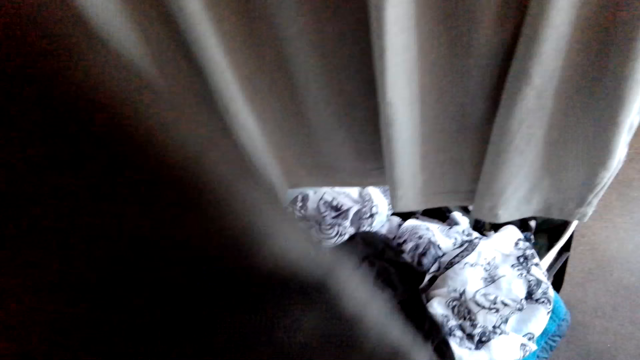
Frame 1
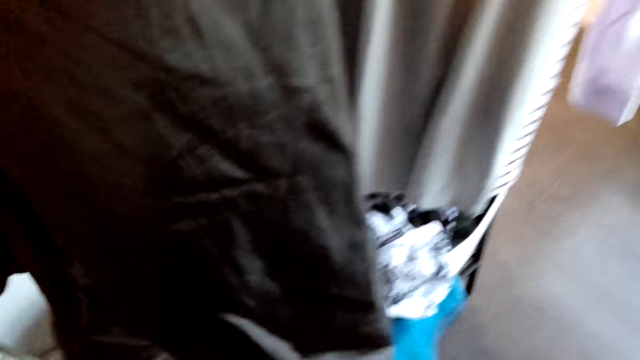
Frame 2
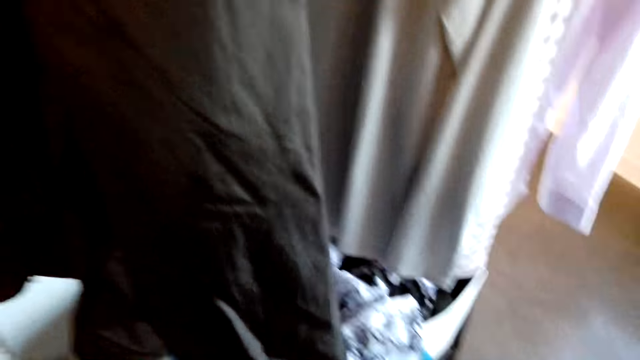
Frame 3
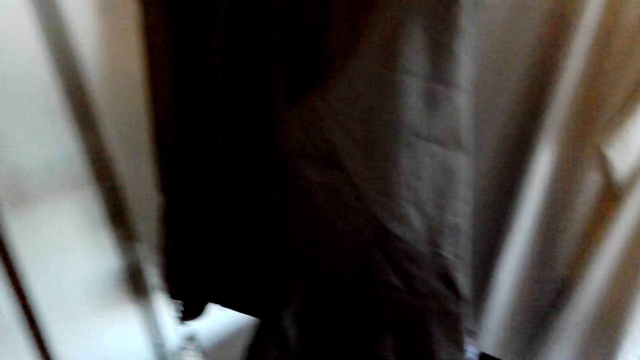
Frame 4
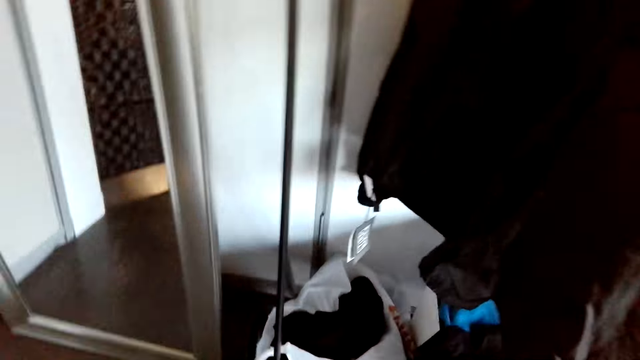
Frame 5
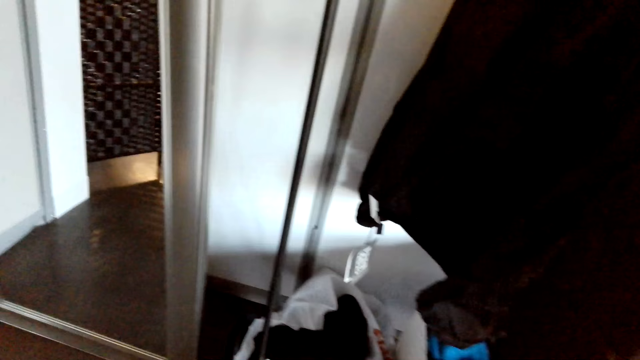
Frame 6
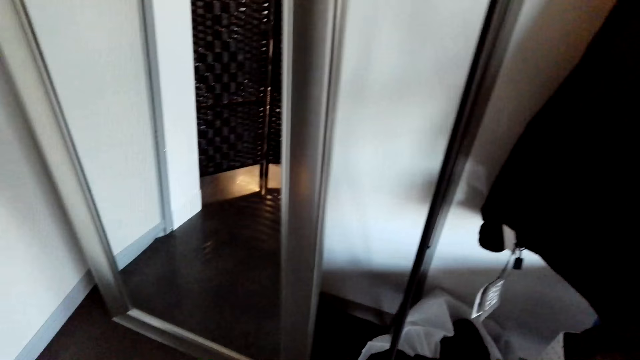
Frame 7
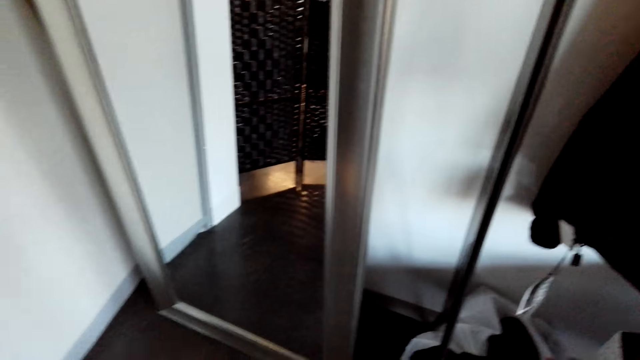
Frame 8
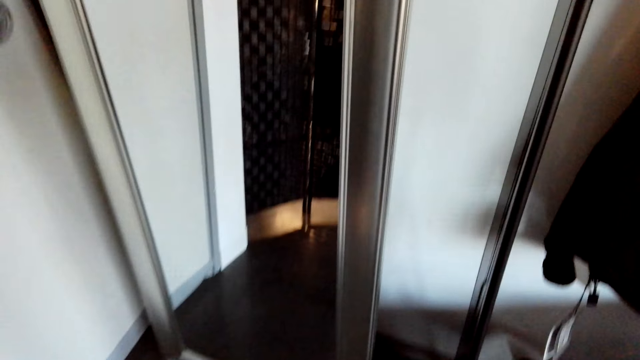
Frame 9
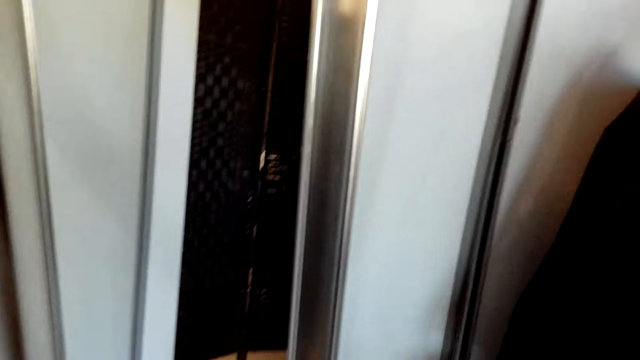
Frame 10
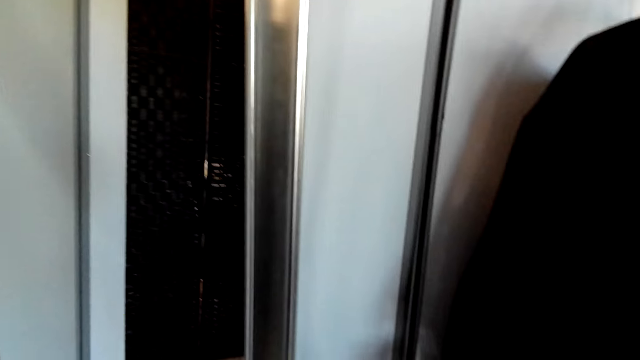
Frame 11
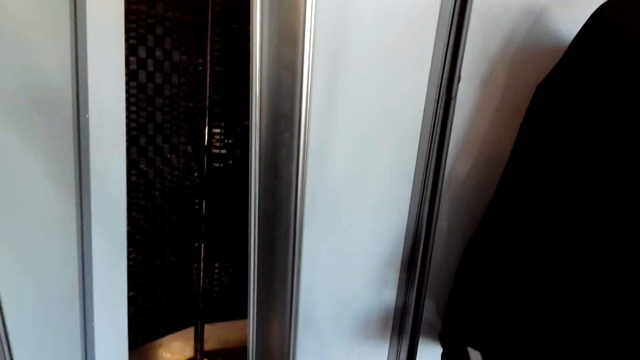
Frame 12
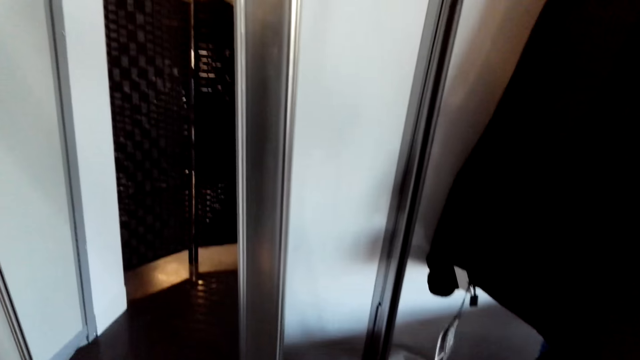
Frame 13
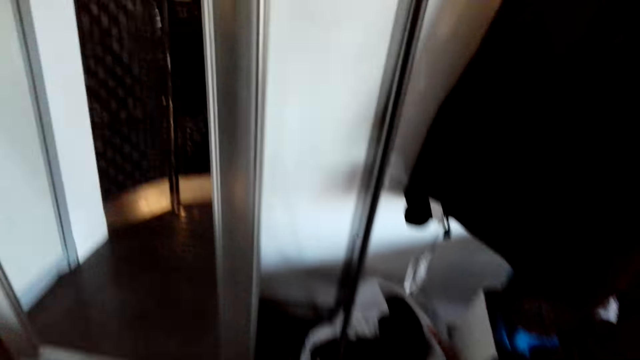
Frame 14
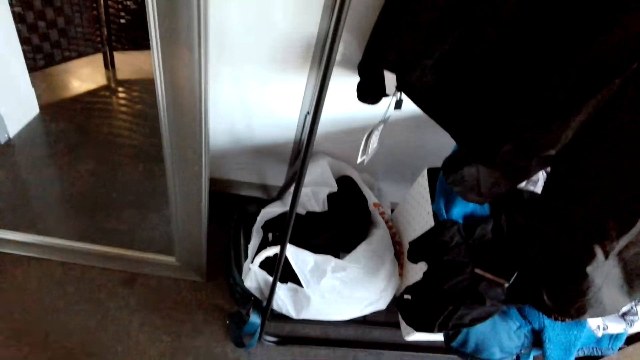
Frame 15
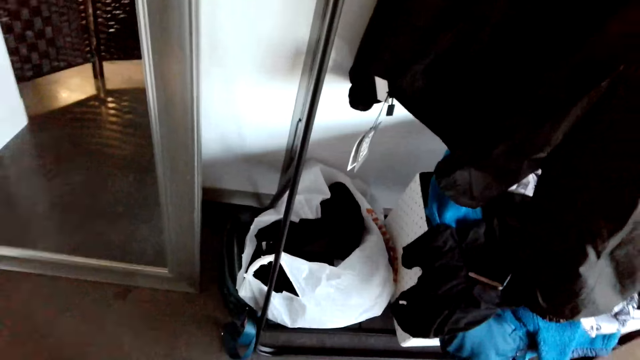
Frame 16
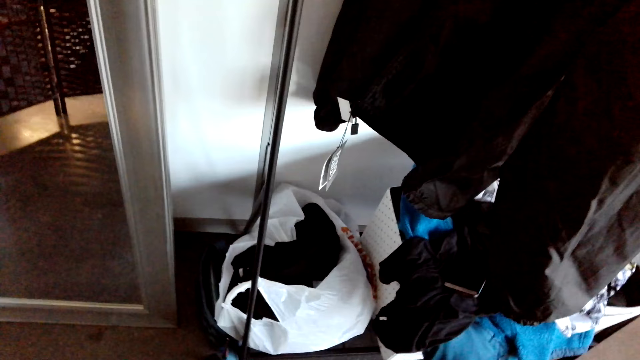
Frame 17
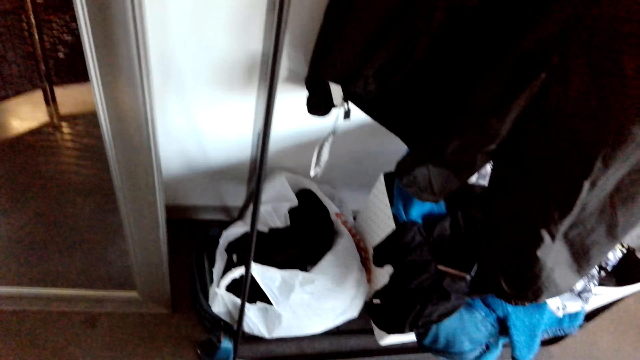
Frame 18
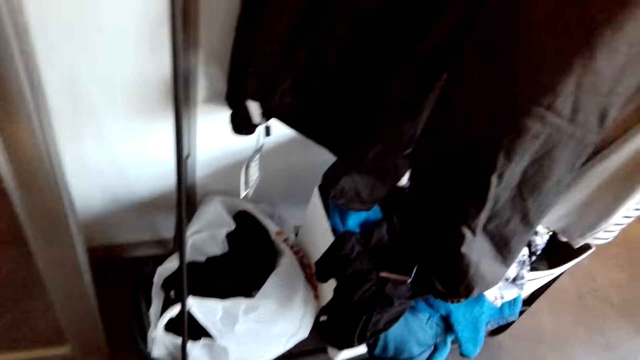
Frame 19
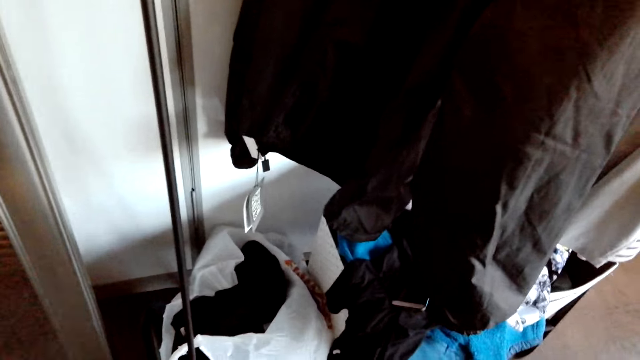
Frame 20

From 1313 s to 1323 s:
The camera wearer walks around the room.

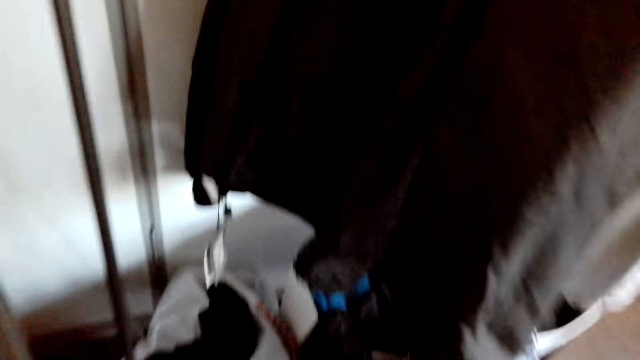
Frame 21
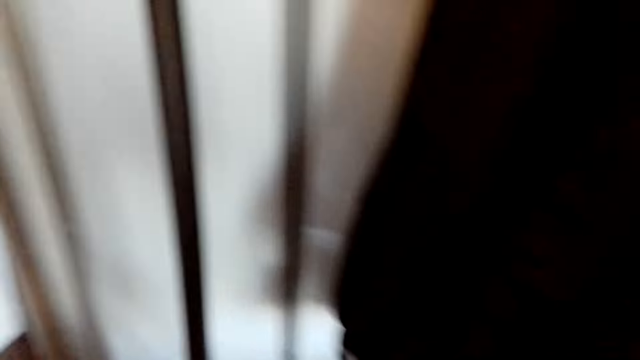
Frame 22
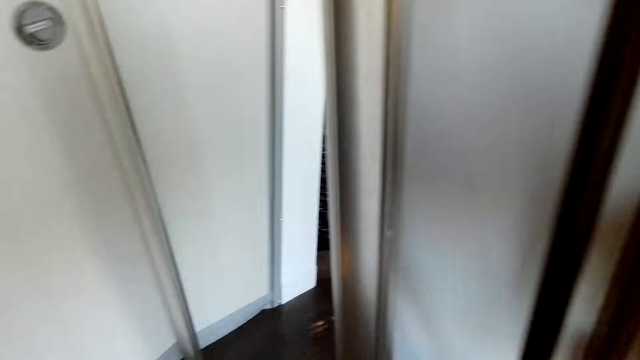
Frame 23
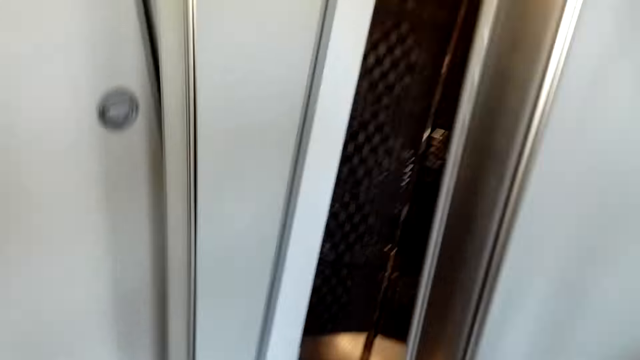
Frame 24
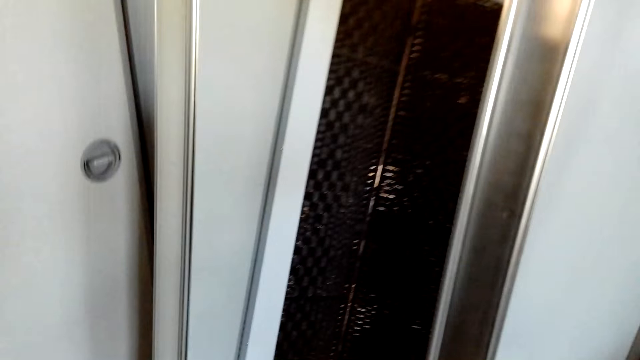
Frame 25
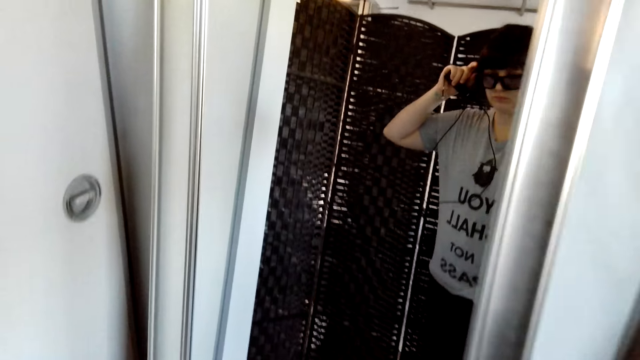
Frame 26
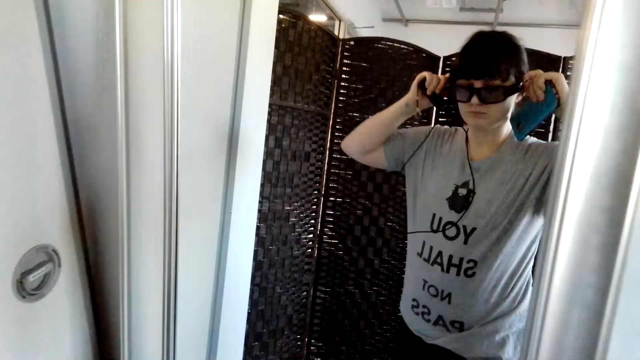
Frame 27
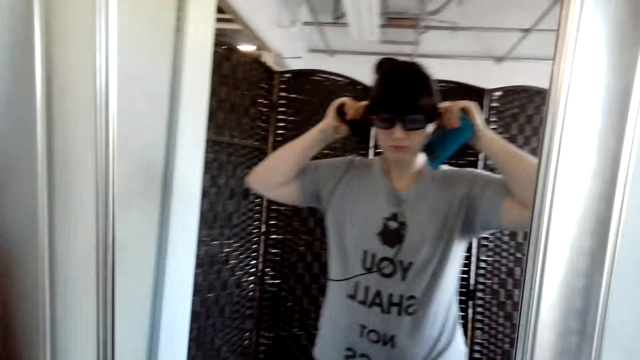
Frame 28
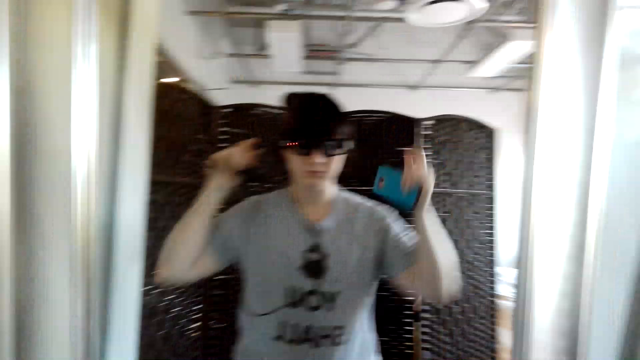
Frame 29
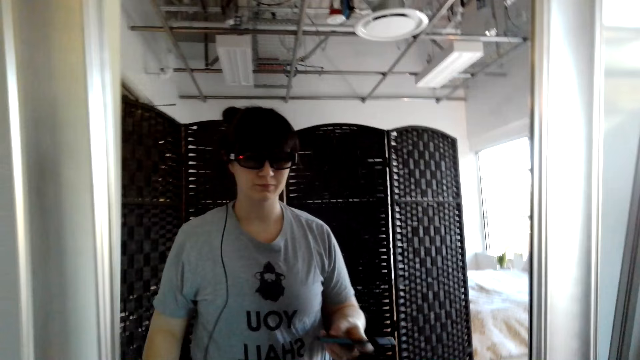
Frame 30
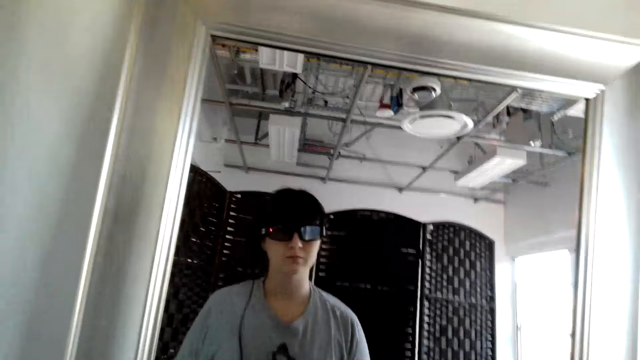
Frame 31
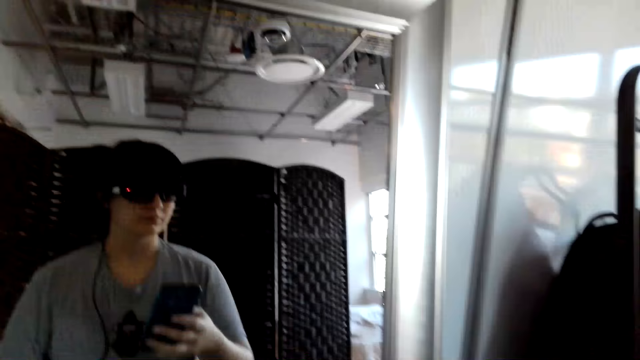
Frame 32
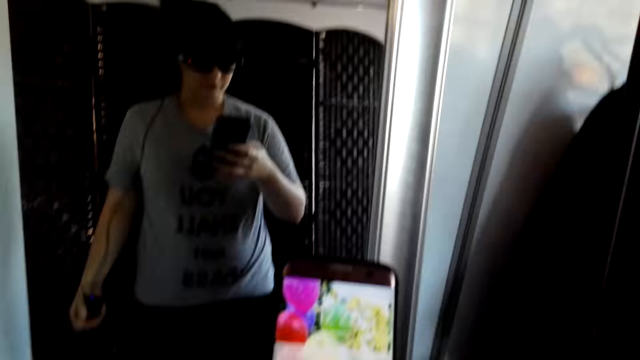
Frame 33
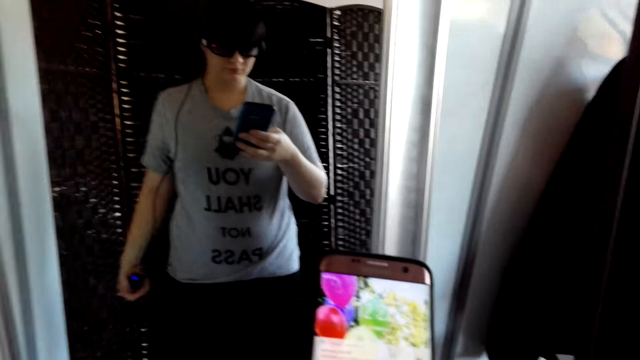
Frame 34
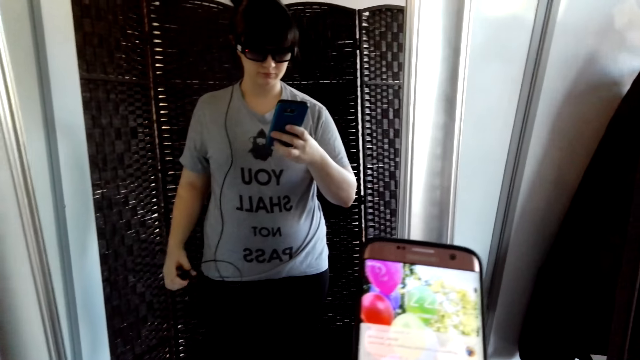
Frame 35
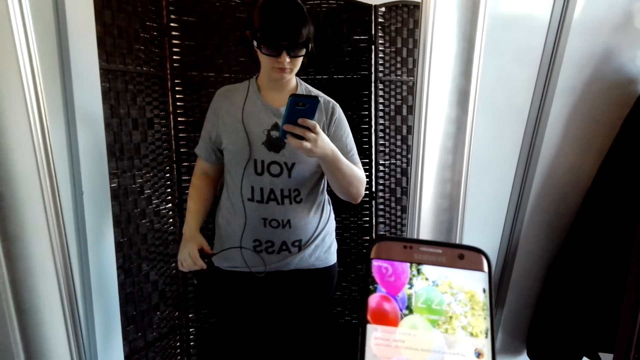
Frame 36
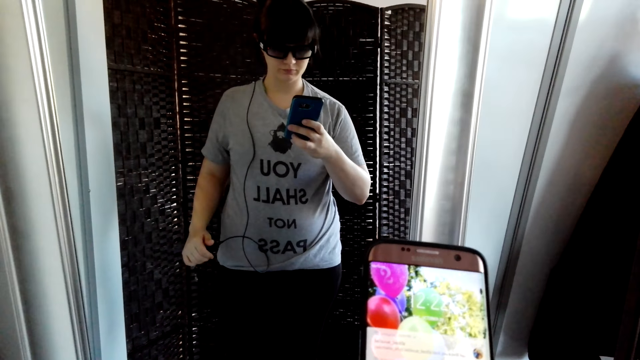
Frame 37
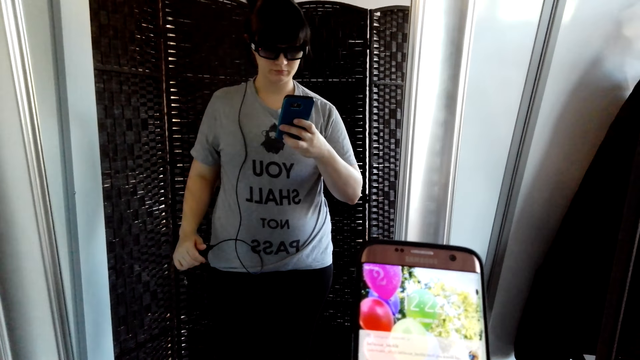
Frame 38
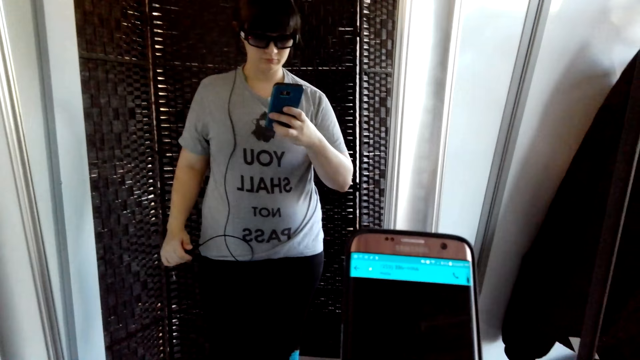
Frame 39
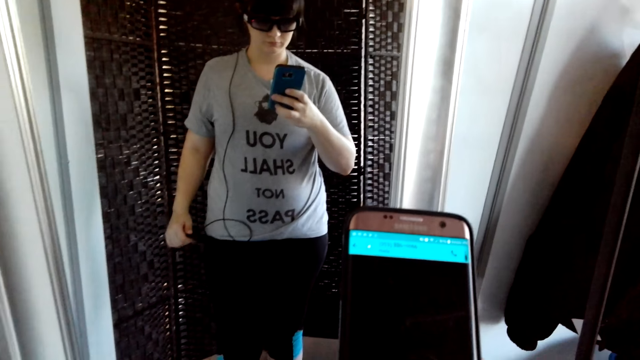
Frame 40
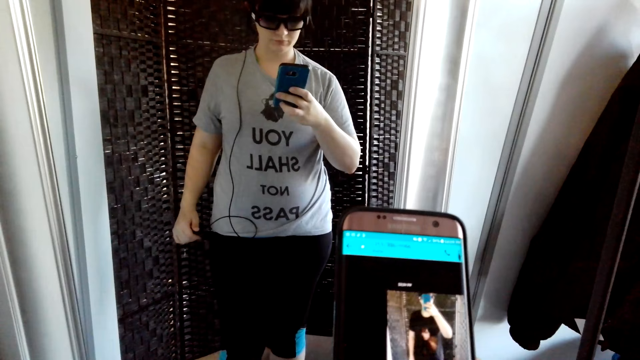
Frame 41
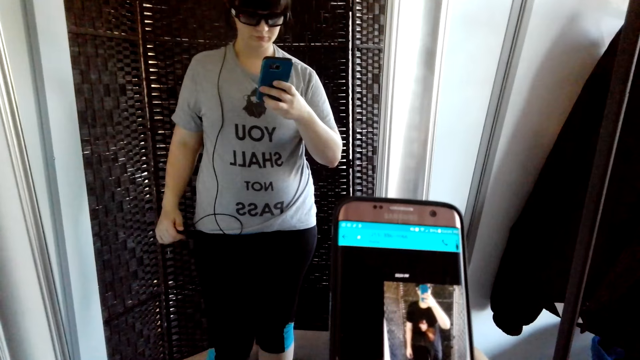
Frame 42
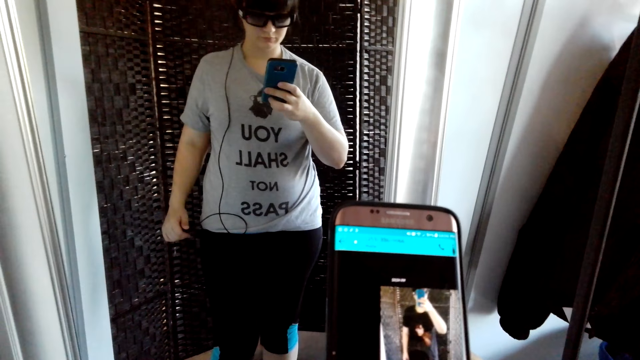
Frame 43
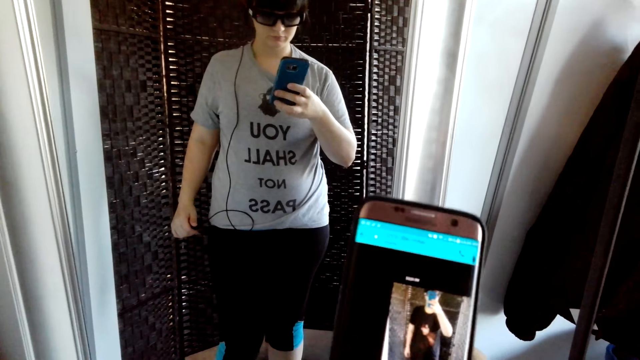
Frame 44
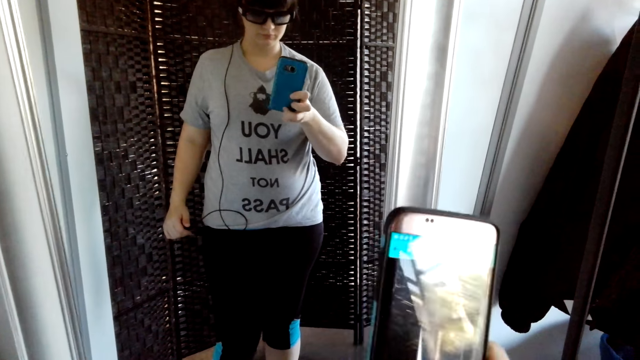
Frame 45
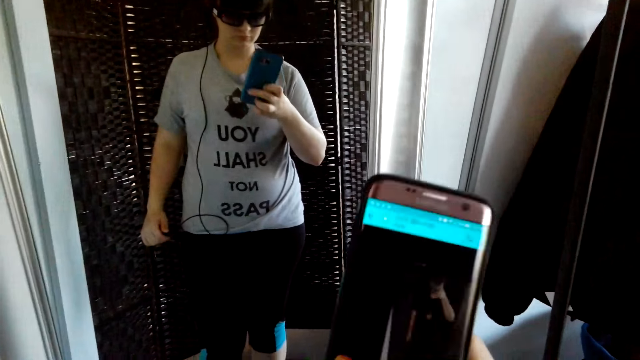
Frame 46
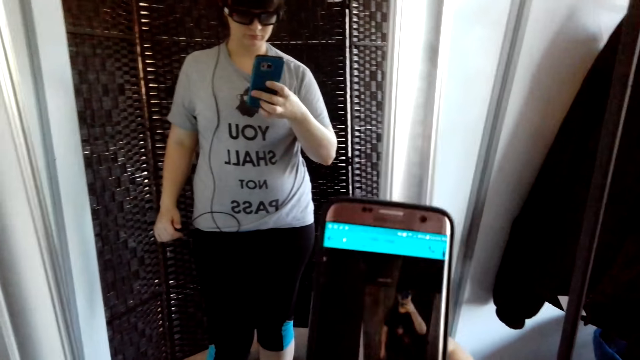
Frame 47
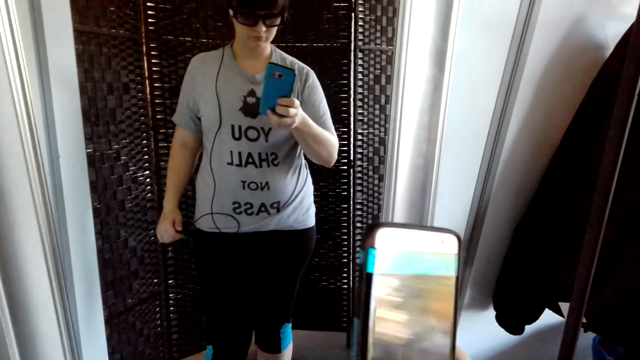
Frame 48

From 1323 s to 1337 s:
The camera wearer looks at herself in the mirror. She operates her phone. She stands in front of the mirror. She holds something on the left hand. She takes a video with the cell phone.
